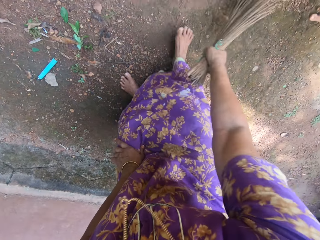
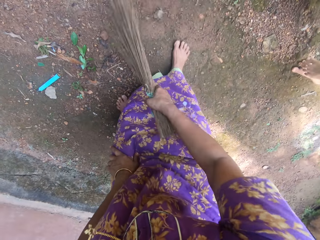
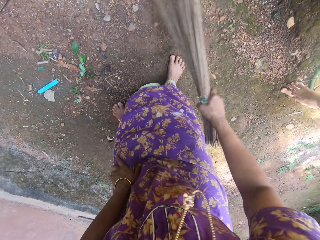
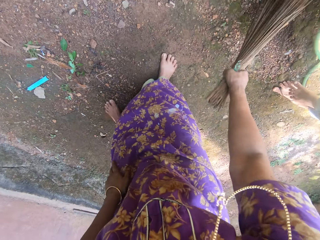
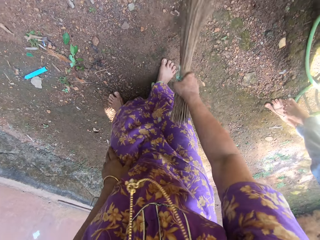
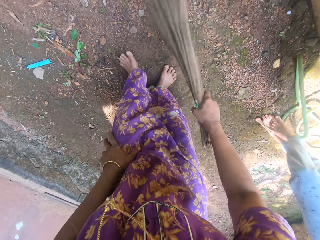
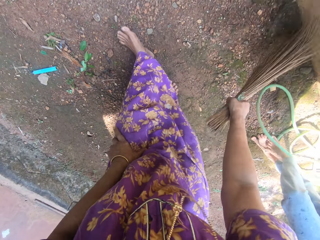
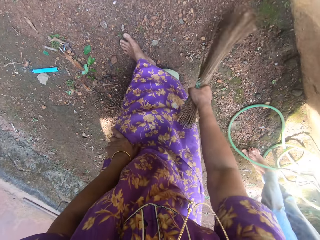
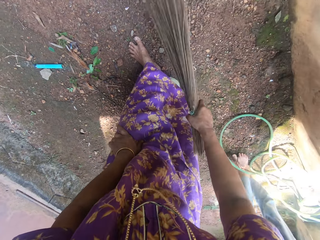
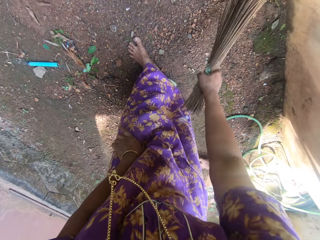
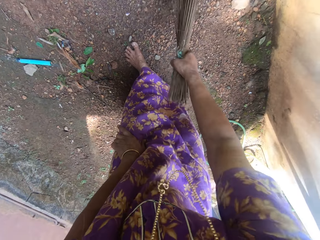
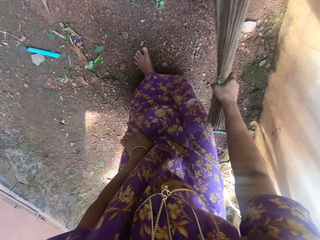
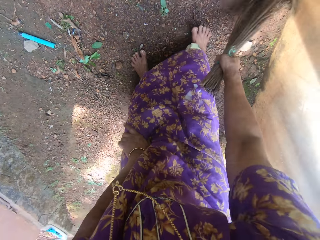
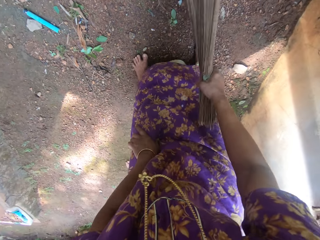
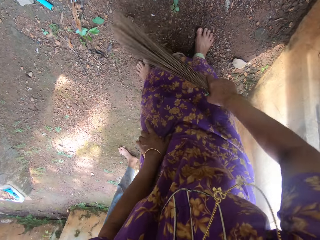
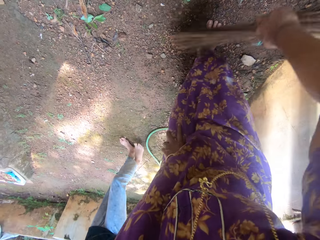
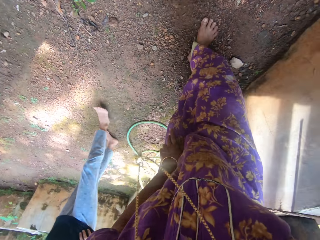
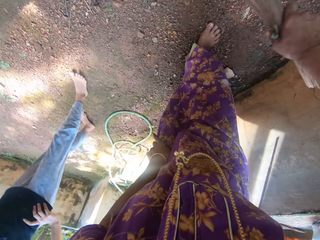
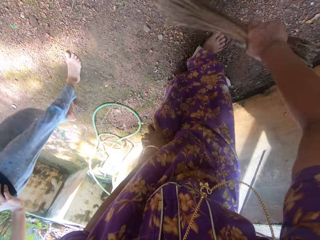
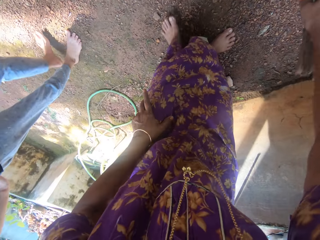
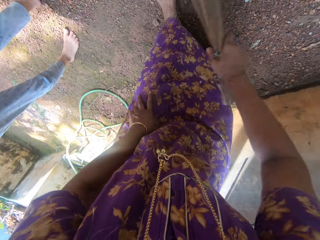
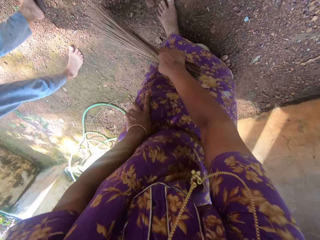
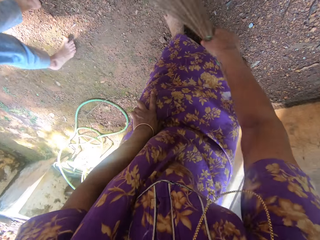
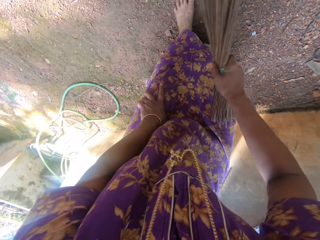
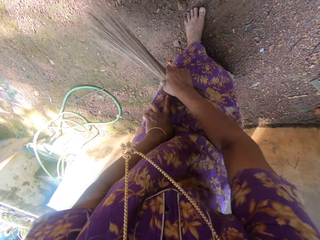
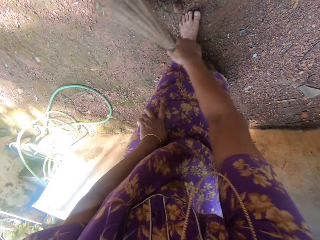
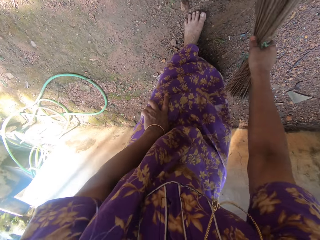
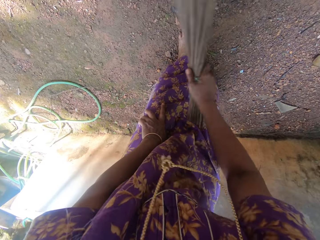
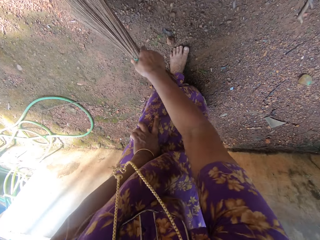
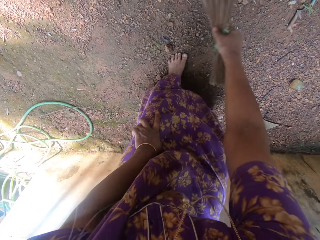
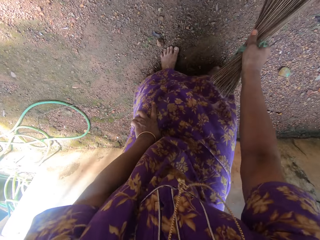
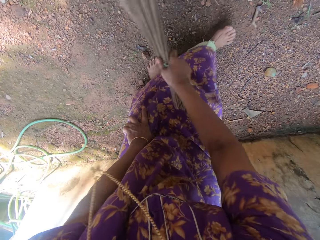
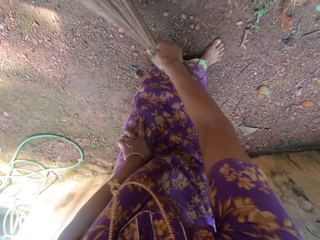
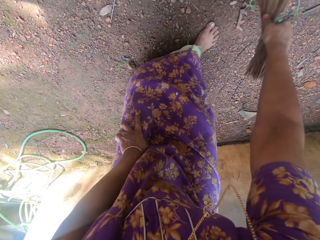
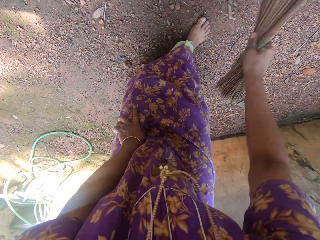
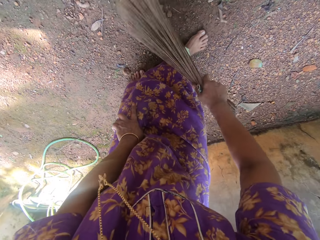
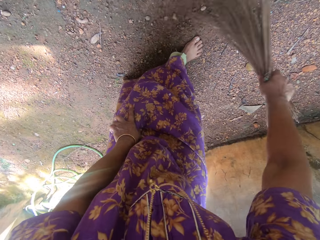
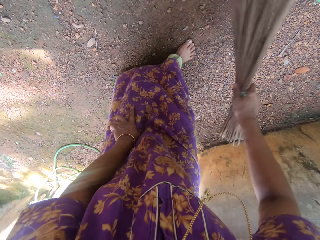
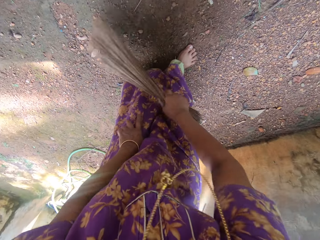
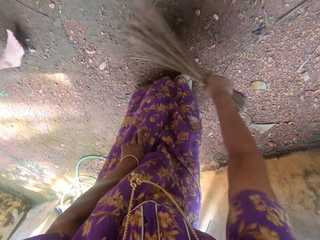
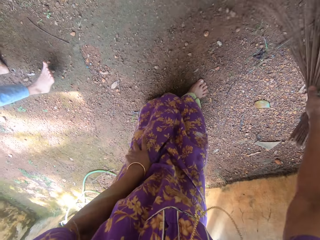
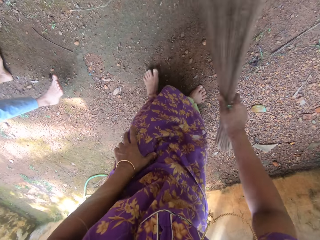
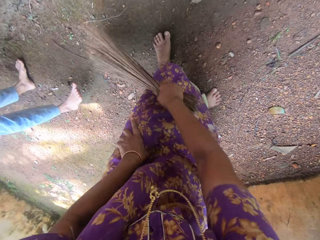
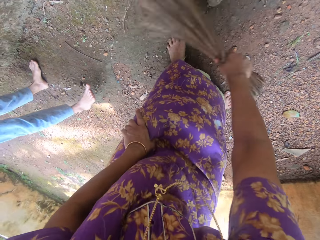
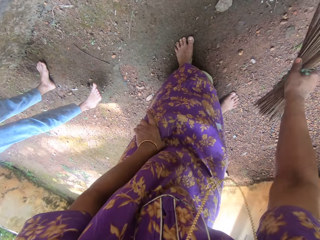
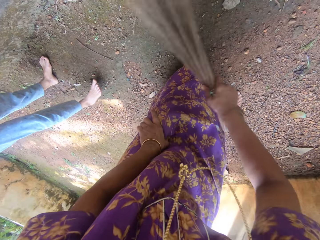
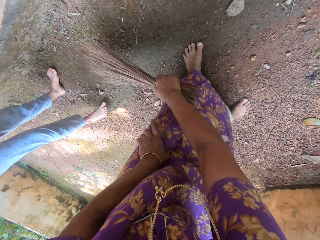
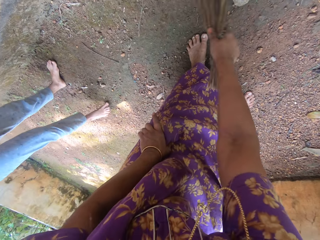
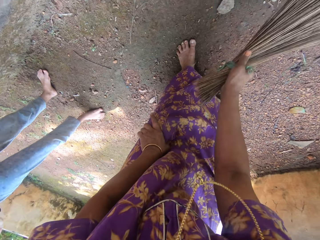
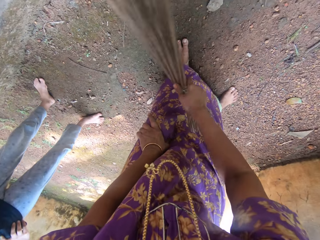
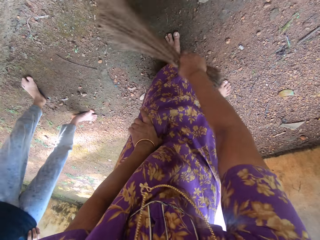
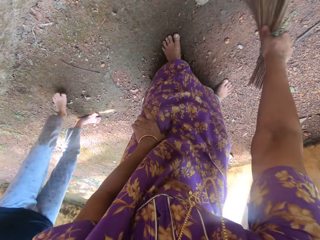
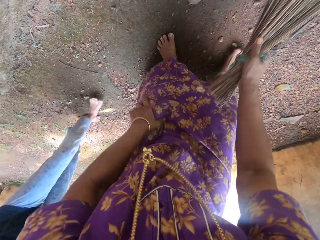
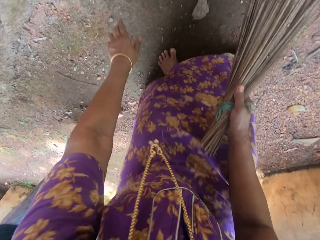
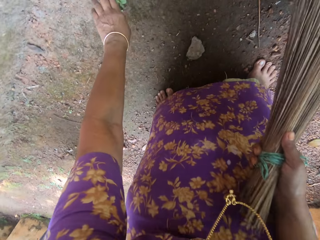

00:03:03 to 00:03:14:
A child walks behind the camera wearer as she sweeps.

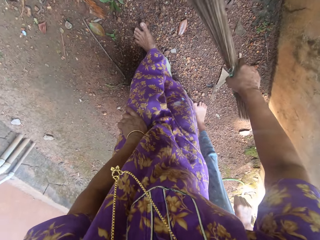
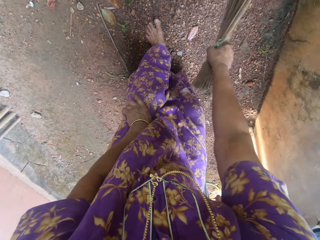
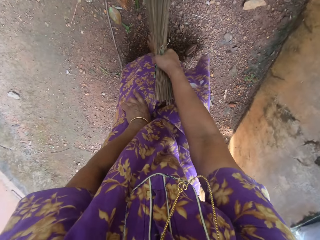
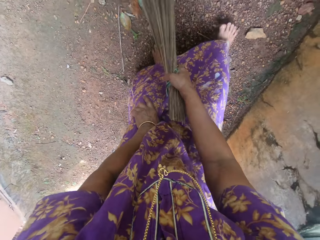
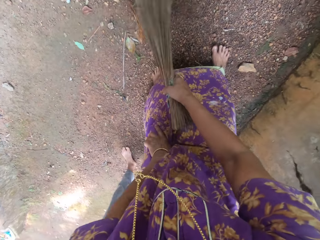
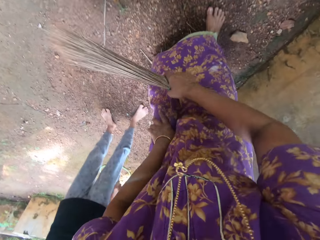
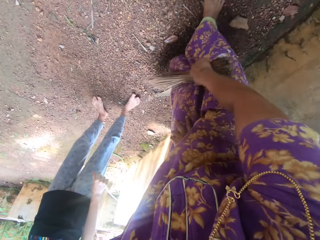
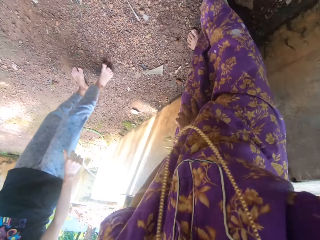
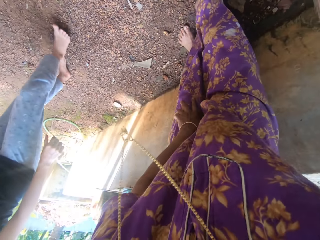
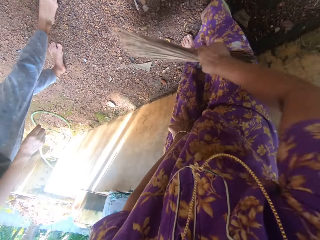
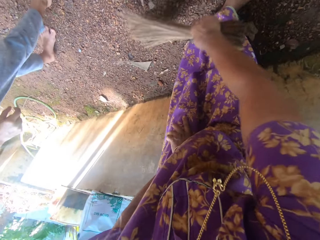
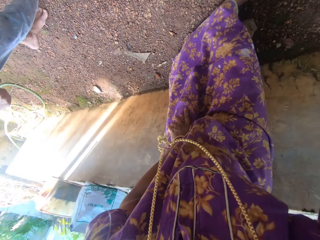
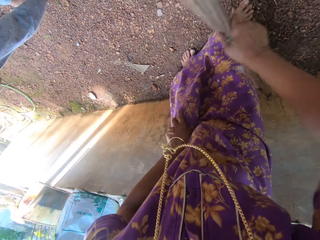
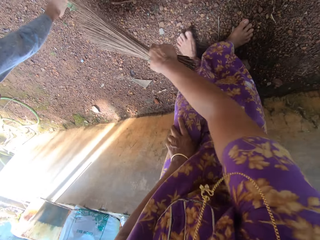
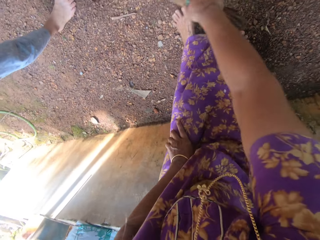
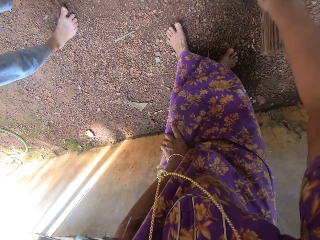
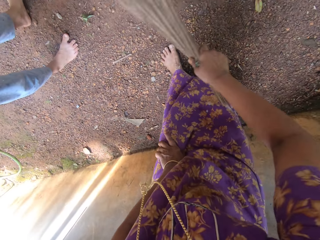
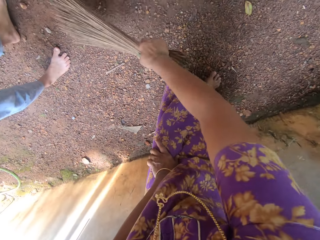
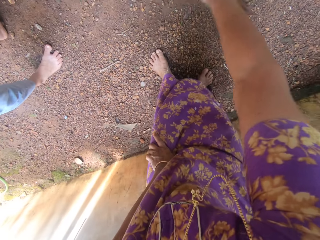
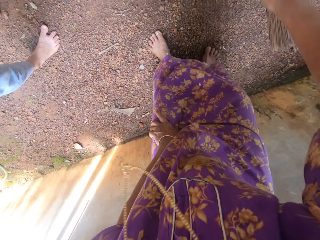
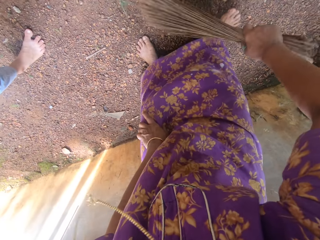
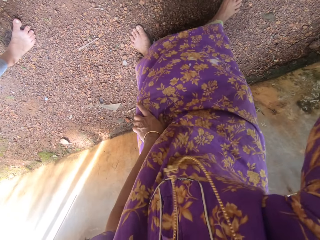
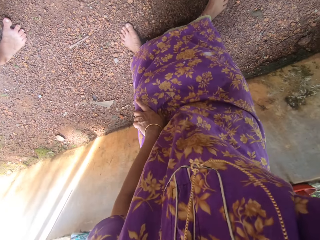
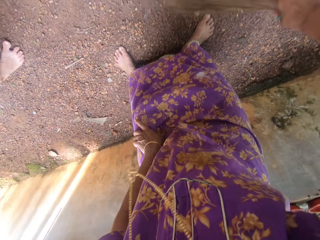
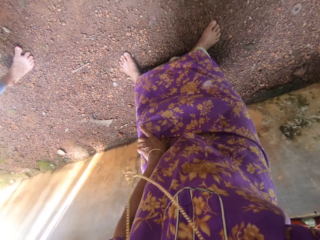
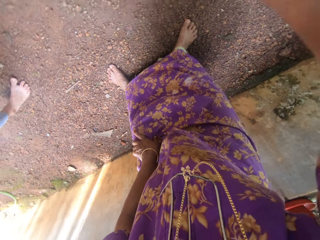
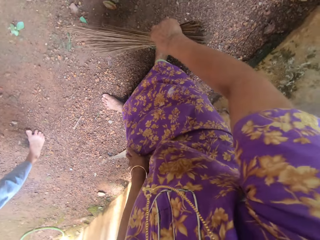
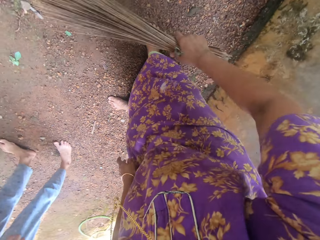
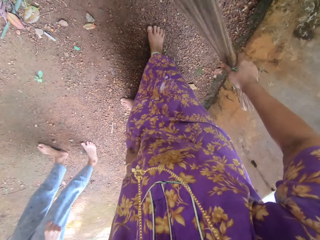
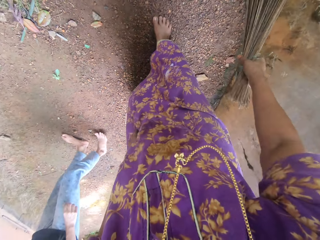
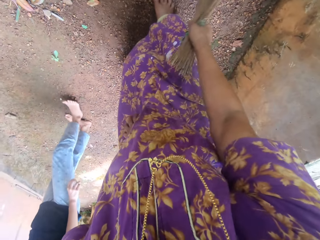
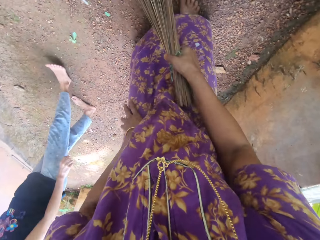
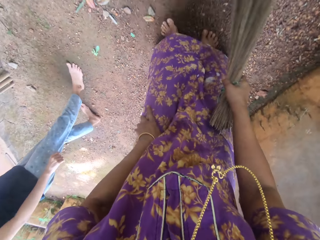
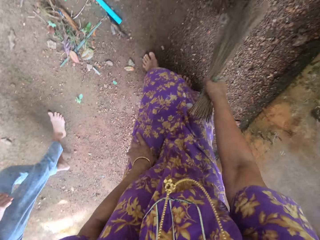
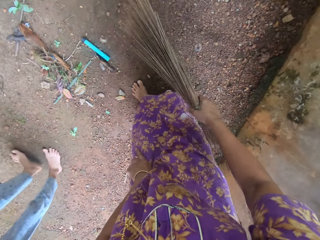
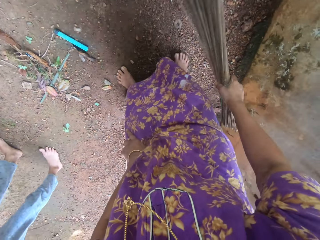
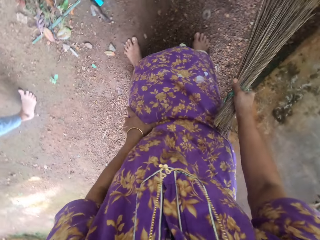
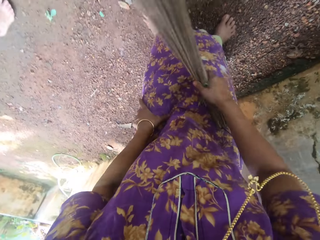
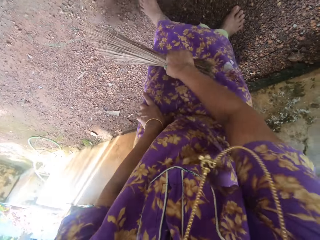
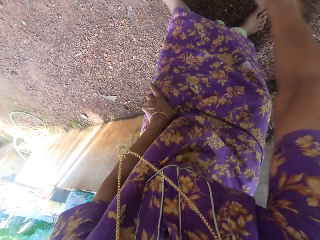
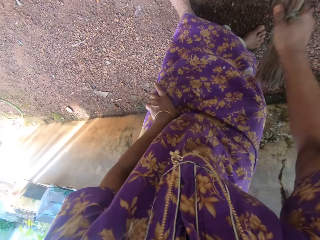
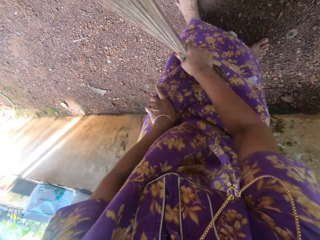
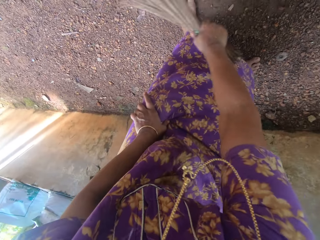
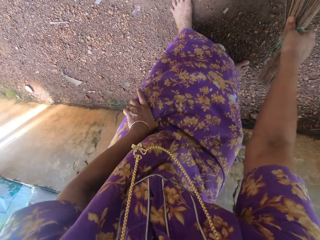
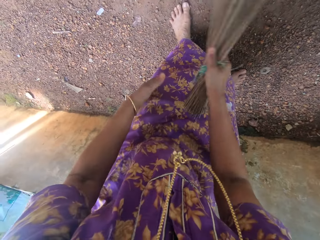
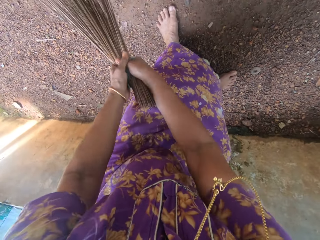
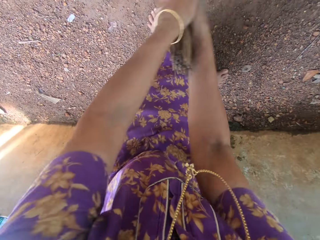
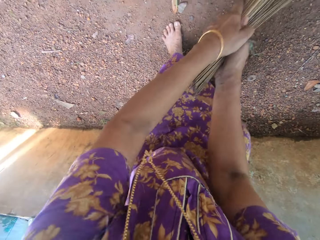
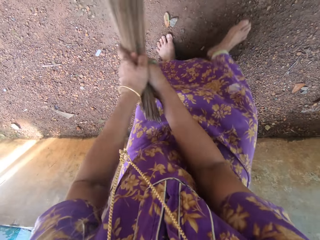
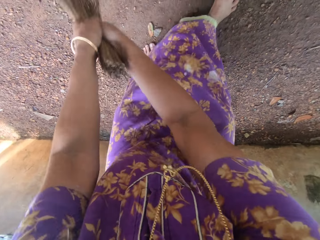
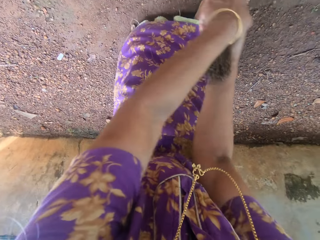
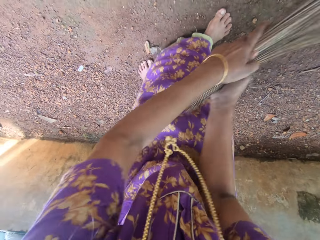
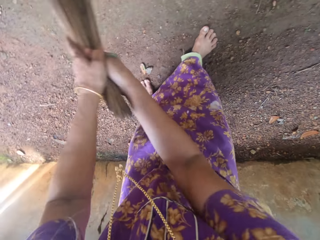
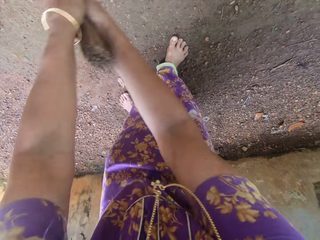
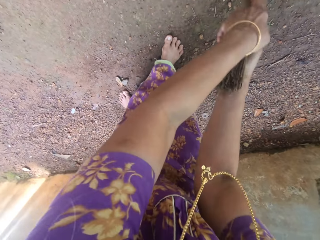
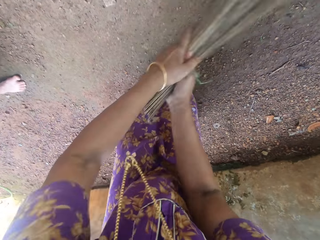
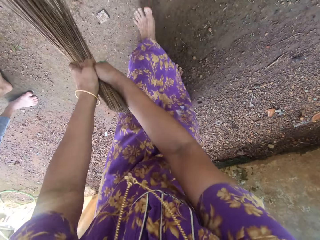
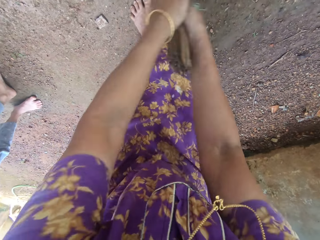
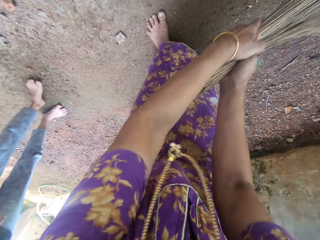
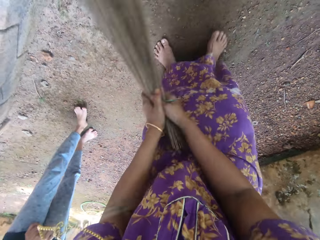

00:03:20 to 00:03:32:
A child walks behind the camera wearer as she sweeps. The camera wearer sweeps the floor of the compound with the broom in her hands.
